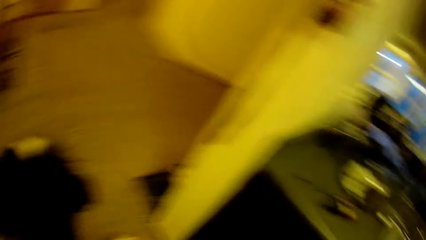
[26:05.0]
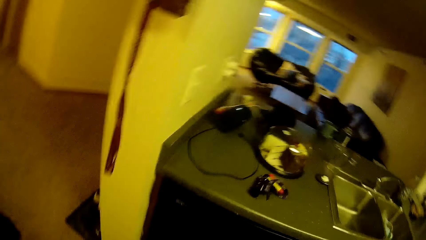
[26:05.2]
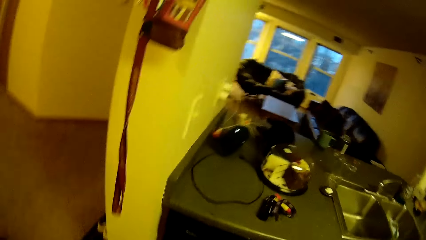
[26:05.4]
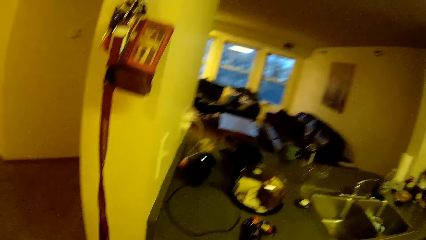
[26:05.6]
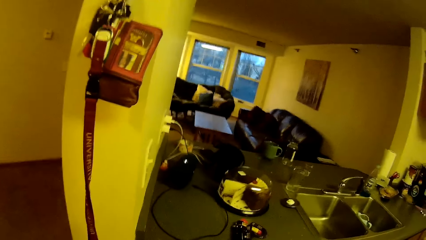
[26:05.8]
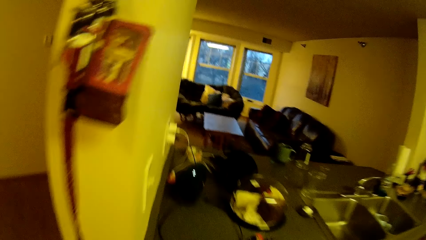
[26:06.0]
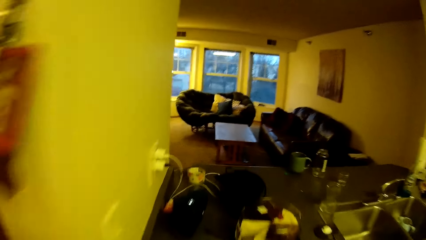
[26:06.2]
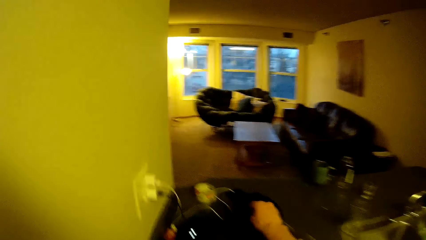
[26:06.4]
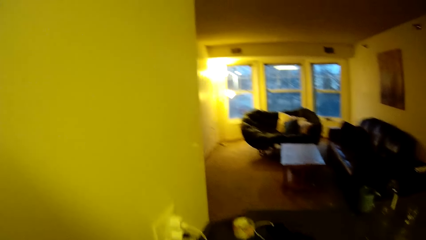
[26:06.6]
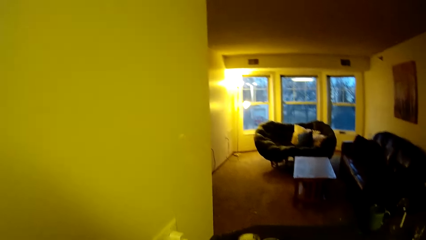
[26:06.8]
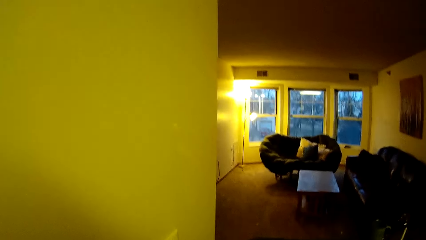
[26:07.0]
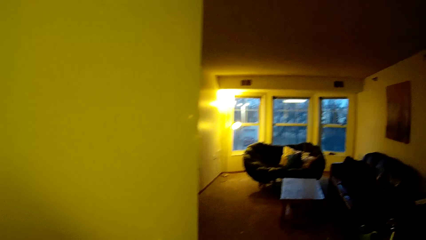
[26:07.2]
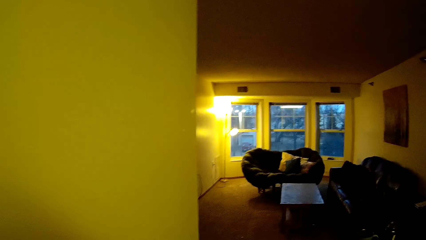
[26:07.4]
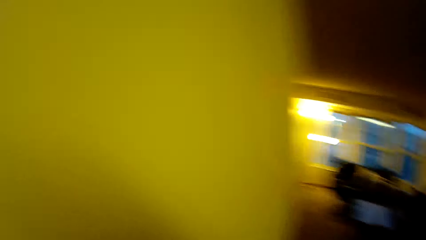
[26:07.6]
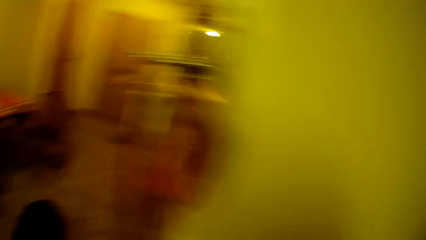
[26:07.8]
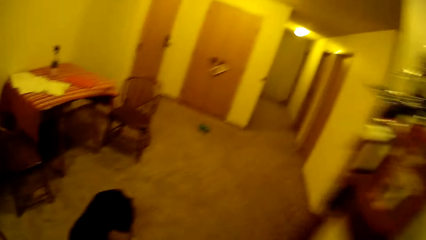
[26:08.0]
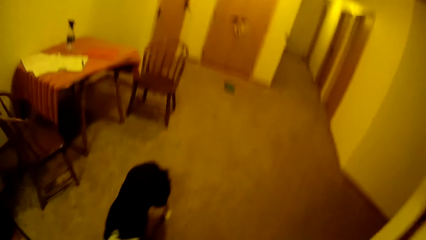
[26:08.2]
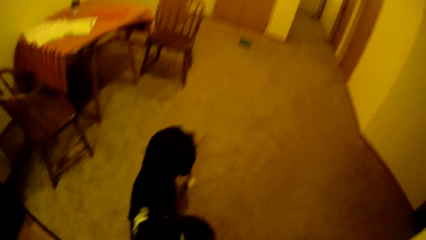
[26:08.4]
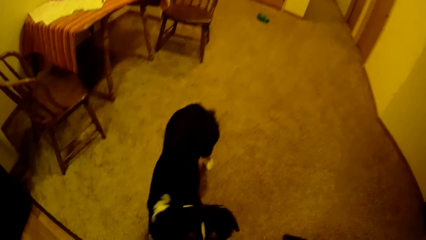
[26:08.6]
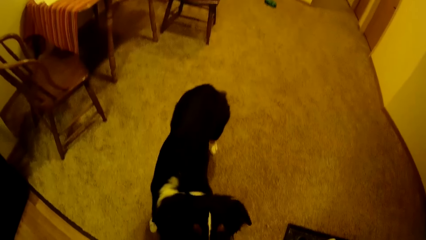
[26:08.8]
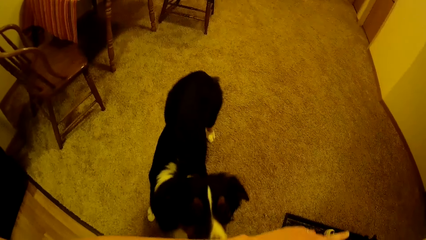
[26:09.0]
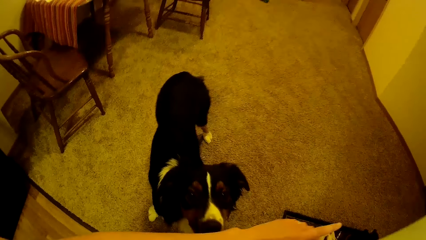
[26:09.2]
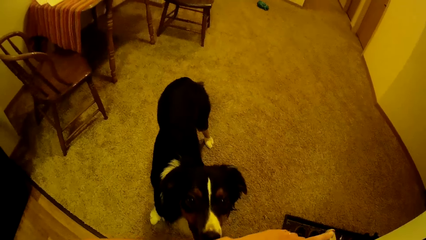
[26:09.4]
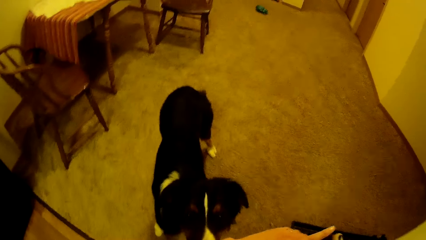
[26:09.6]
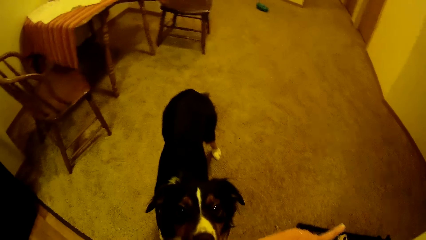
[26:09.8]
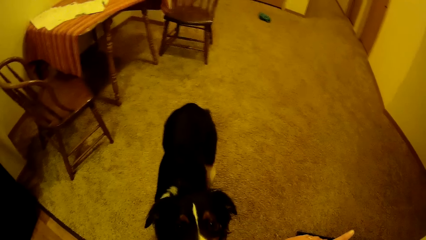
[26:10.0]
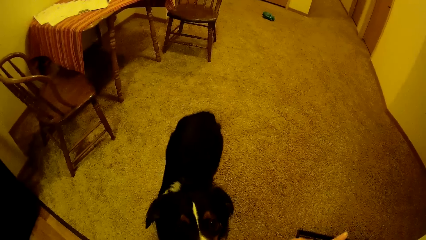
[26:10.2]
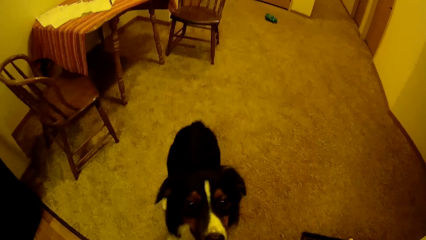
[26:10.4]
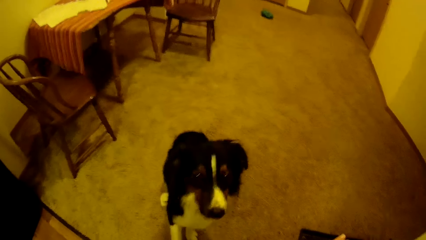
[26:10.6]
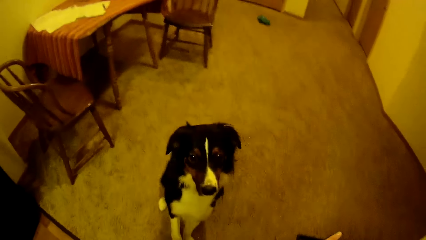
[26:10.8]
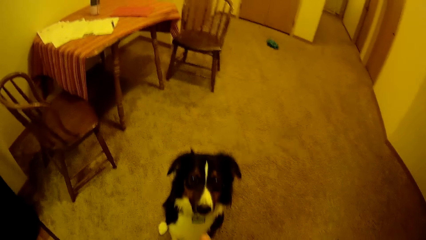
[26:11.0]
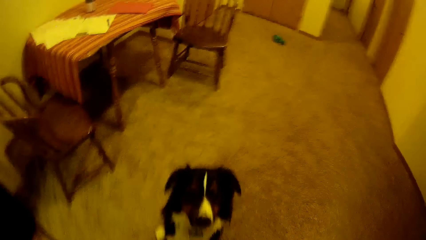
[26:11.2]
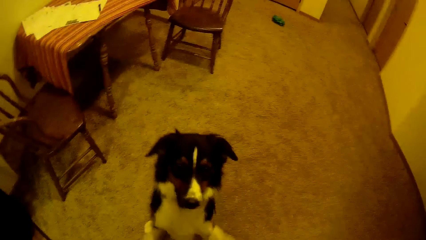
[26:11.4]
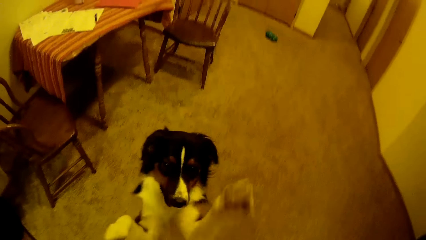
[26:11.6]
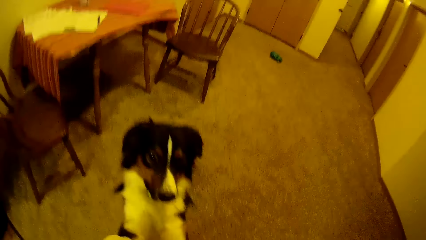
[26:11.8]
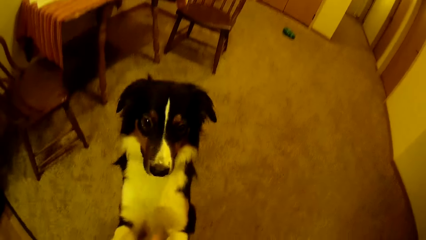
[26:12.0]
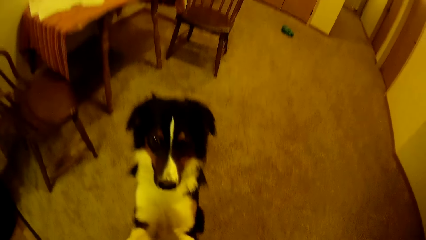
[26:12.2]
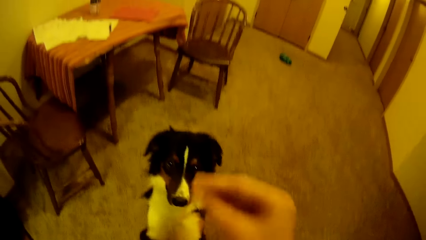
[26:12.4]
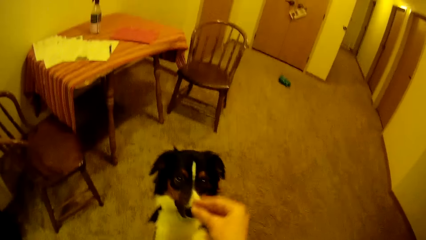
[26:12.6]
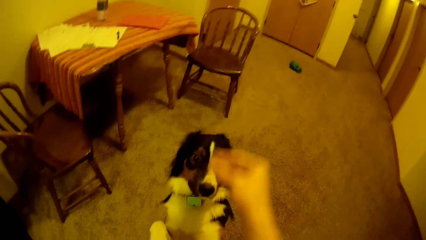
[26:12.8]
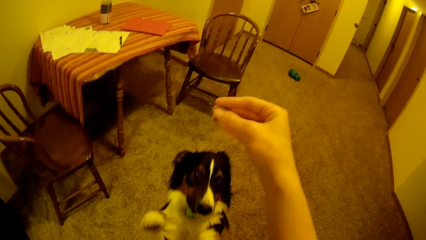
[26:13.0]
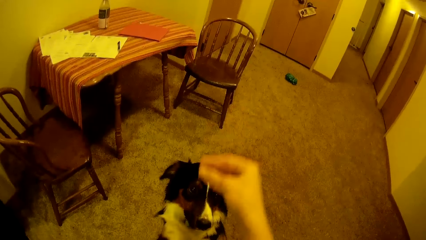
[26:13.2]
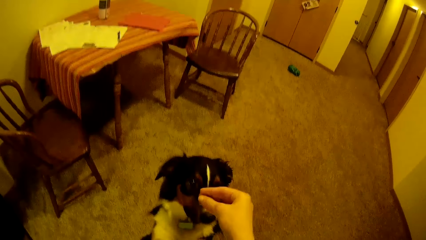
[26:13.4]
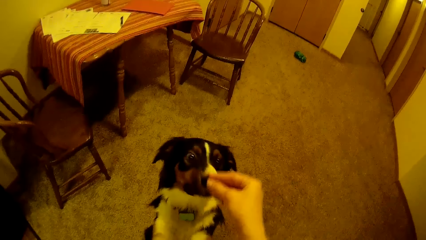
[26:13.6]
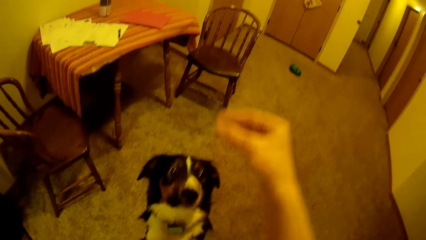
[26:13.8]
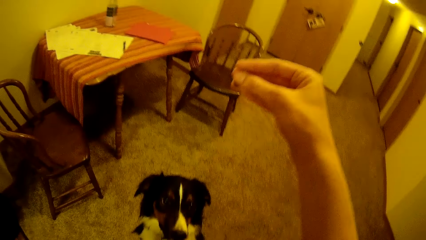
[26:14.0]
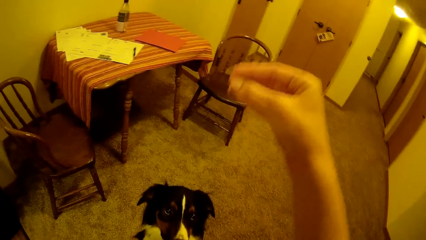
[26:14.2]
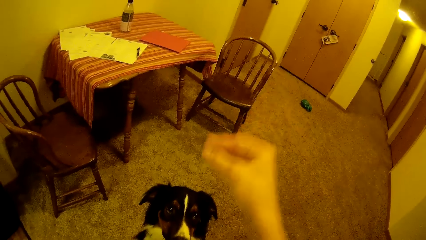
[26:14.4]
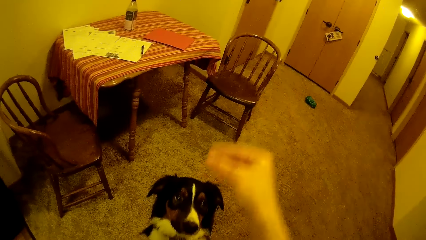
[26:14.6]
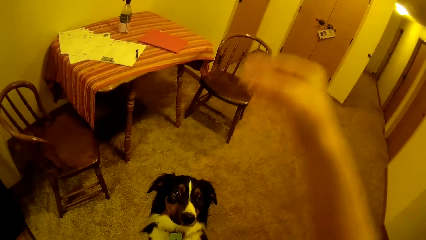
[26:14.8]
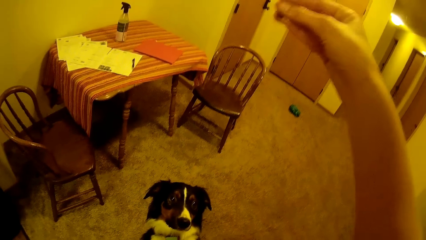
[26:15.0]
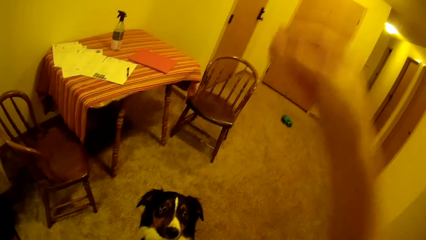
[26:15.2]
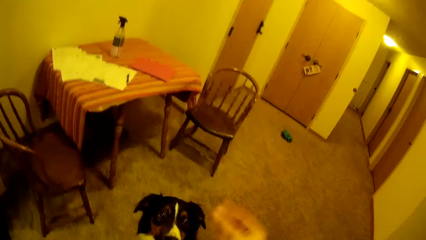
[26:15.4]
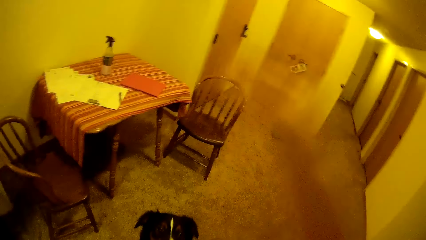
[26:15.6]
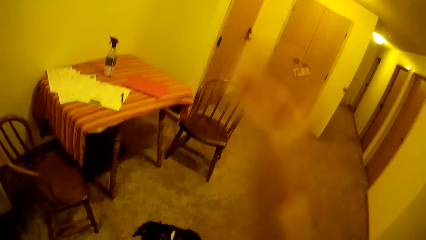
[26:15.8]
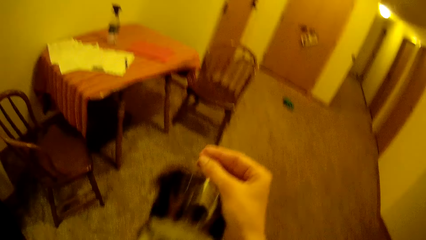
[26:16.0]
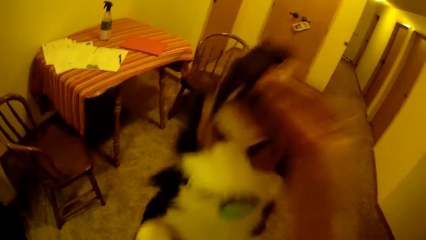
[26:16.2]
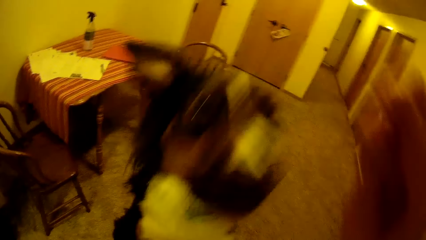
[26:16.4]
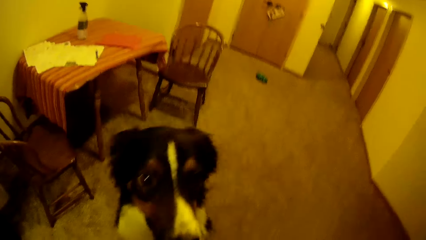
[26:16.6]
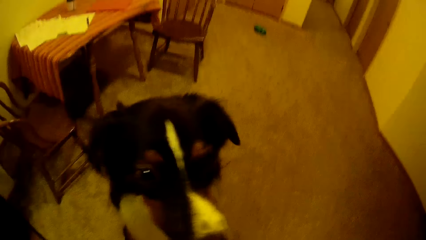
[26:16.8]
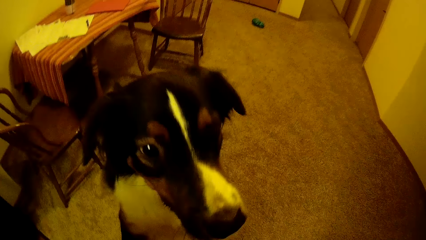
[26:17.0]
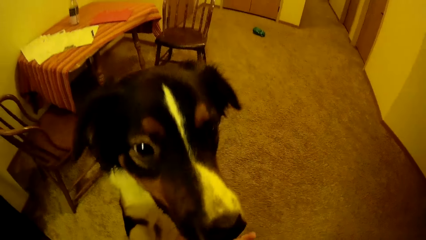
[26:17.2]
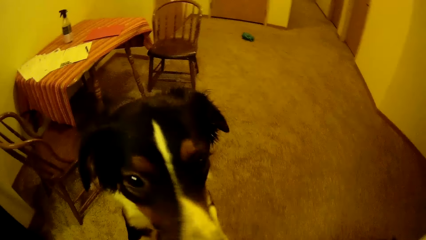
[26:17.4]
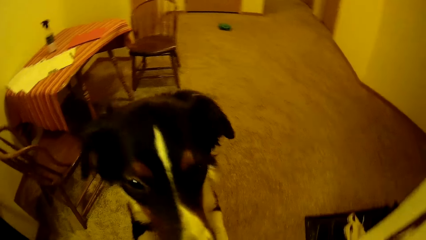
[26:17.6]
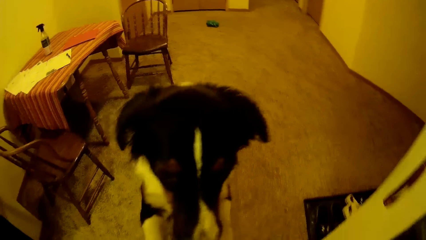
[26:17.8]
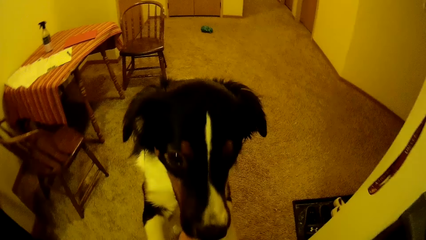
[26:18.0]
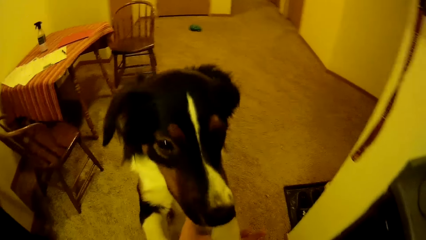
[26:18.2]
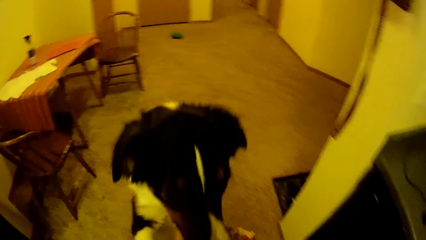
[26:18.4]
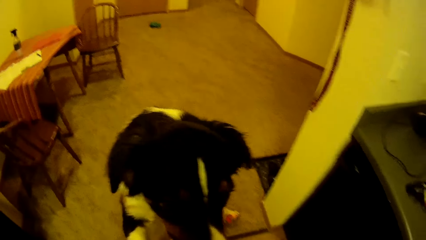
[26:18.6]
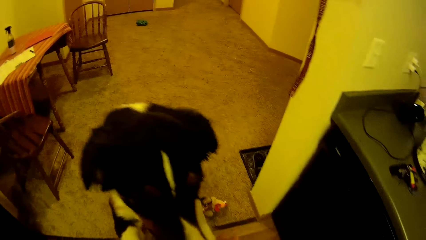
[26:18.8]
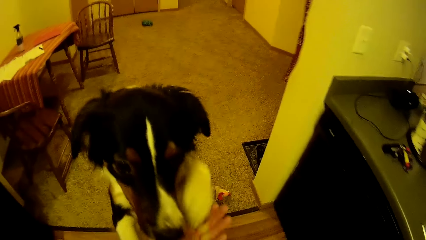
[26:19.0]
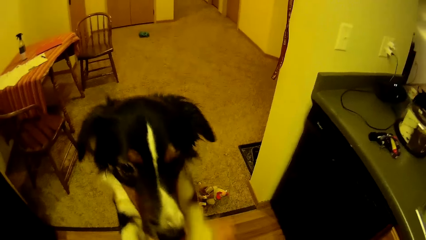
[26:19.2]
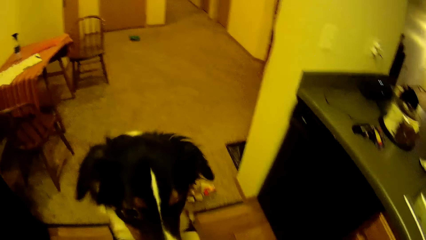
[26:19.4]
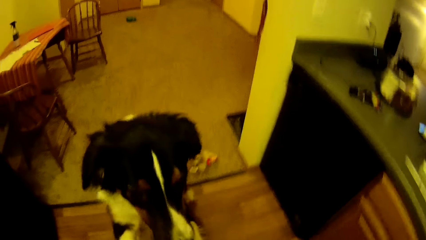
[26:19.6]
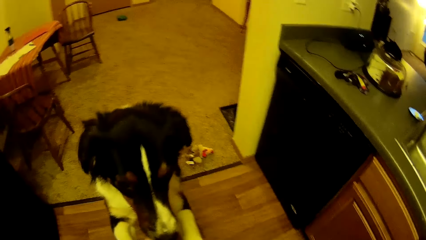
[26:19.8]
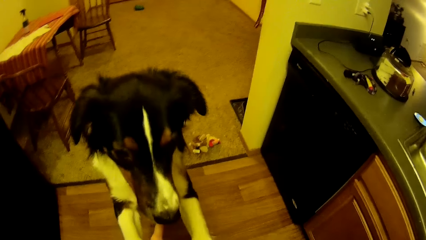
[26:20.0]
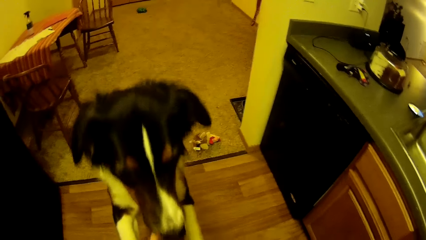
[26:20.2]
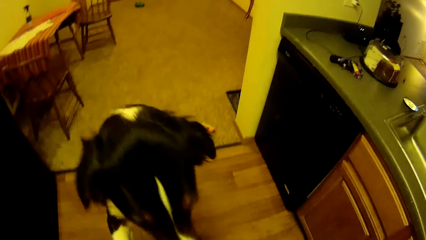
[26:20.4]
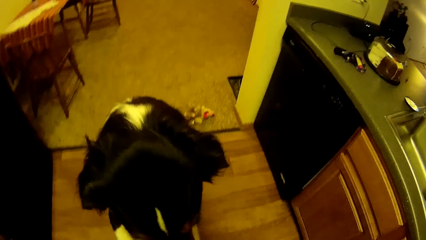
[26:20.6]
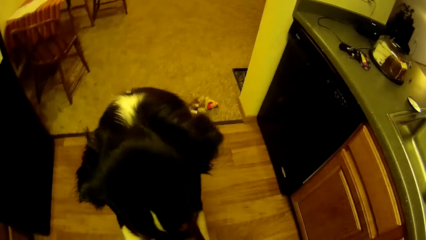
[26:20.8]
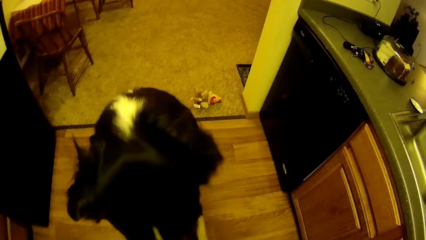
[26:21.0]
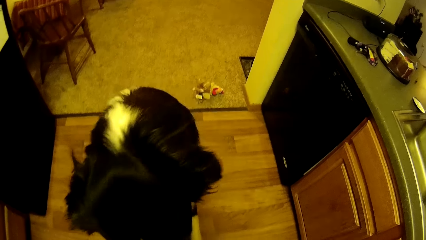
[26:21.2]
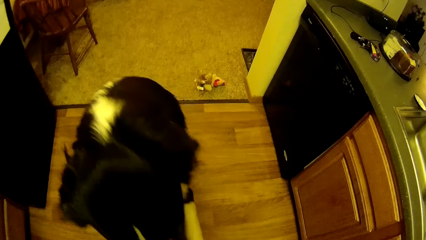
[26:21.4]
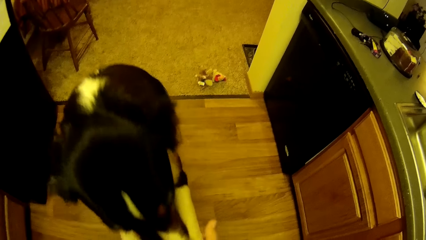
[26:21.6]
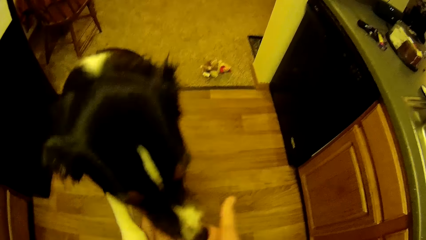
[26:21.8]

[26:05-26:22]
The camera wearer picks up something. They play with the dog.
